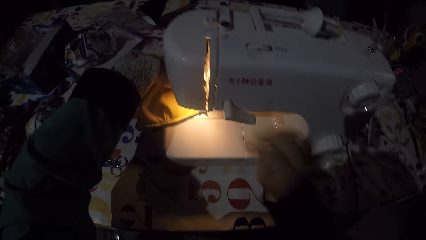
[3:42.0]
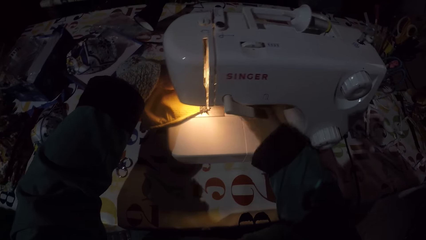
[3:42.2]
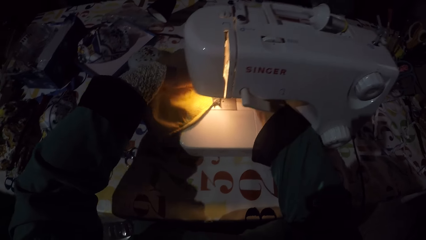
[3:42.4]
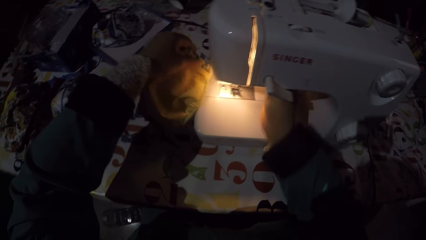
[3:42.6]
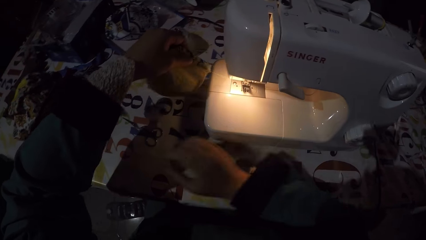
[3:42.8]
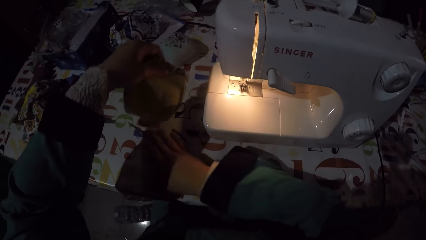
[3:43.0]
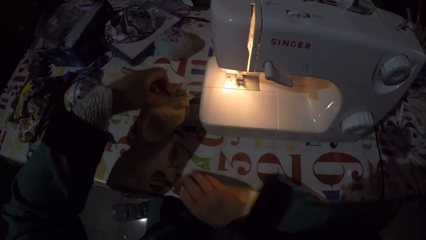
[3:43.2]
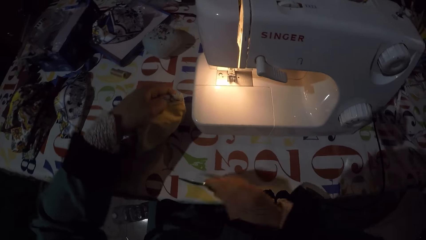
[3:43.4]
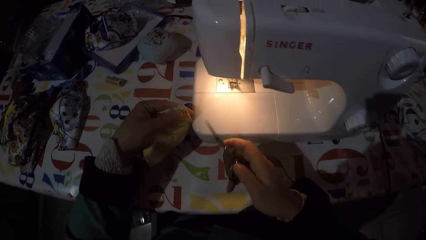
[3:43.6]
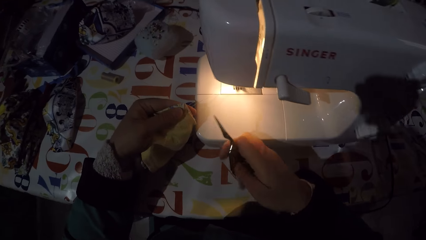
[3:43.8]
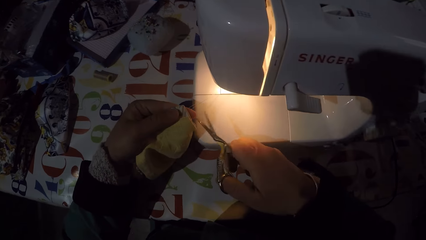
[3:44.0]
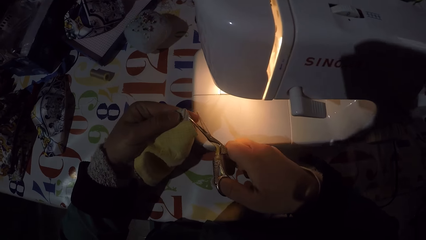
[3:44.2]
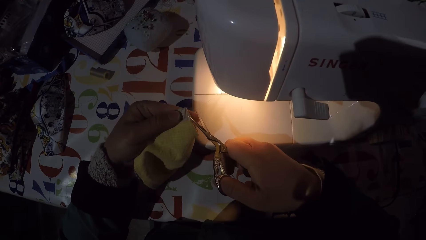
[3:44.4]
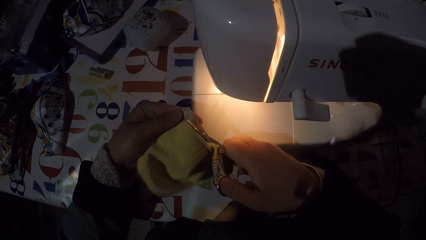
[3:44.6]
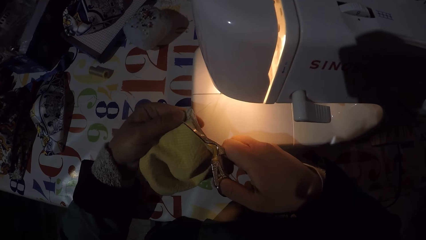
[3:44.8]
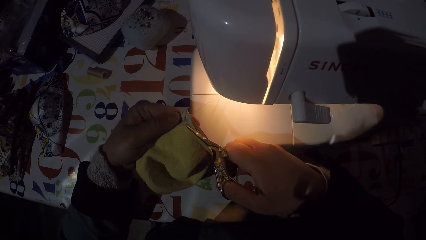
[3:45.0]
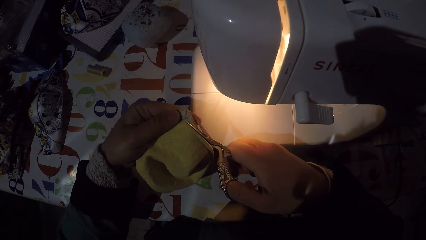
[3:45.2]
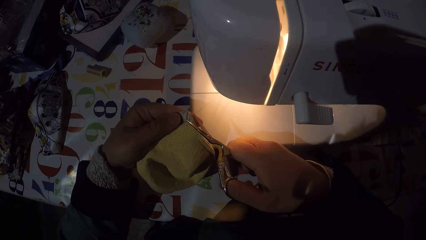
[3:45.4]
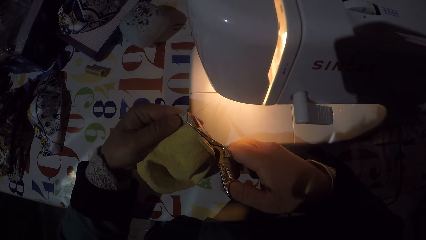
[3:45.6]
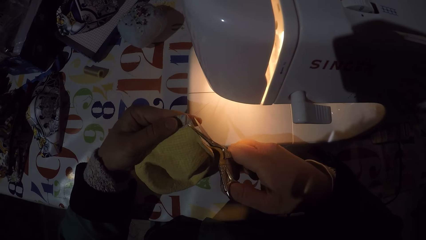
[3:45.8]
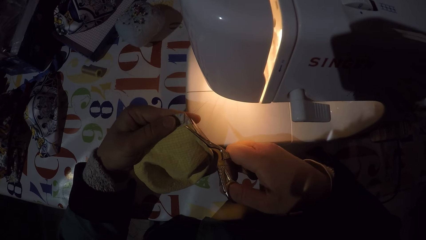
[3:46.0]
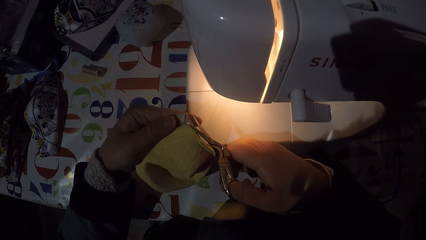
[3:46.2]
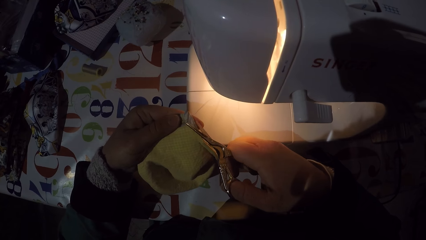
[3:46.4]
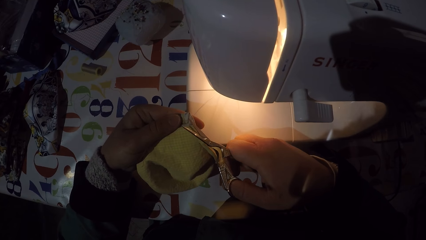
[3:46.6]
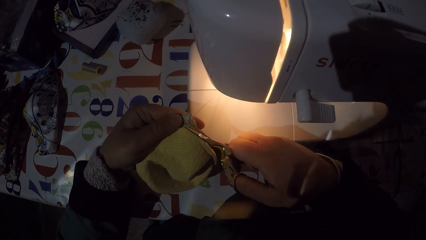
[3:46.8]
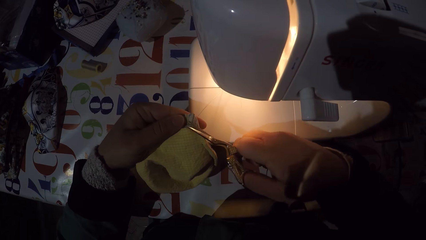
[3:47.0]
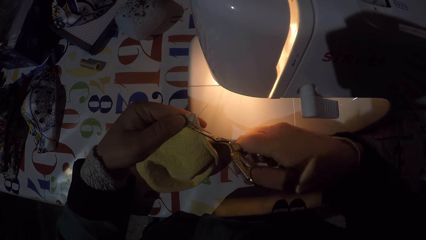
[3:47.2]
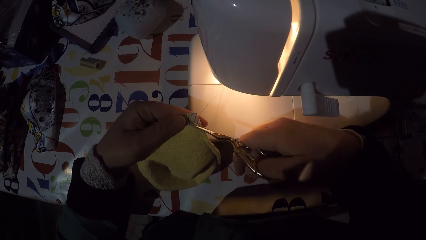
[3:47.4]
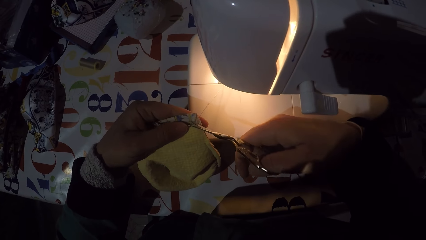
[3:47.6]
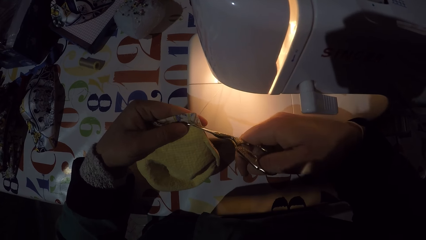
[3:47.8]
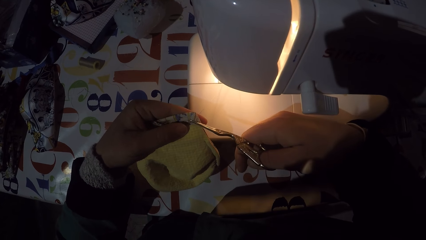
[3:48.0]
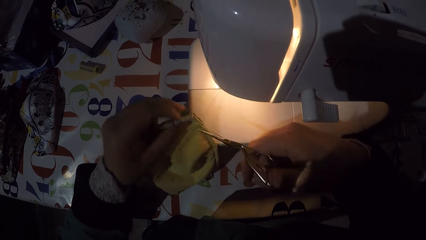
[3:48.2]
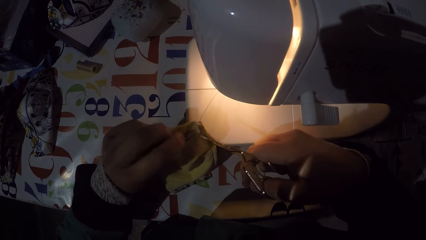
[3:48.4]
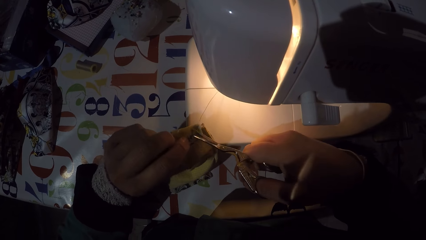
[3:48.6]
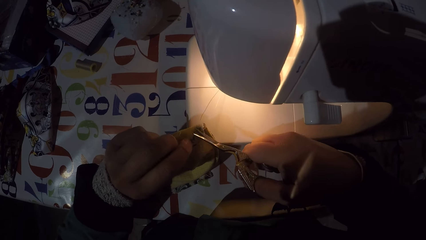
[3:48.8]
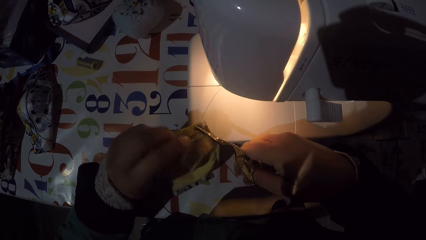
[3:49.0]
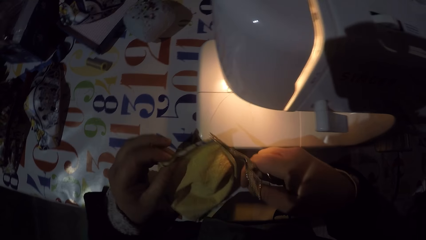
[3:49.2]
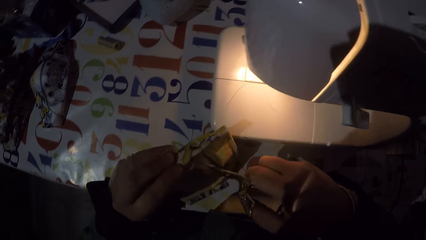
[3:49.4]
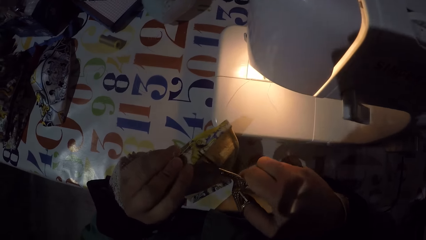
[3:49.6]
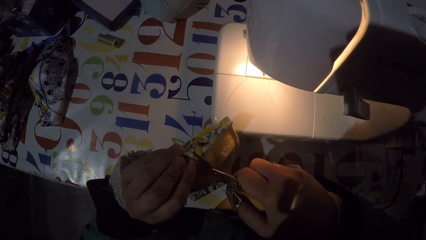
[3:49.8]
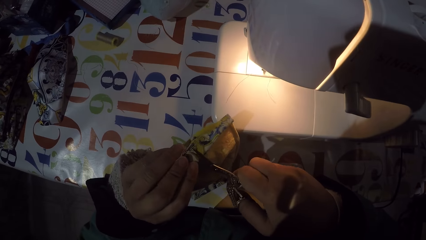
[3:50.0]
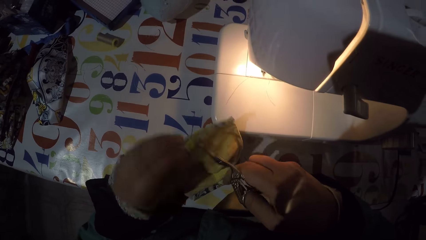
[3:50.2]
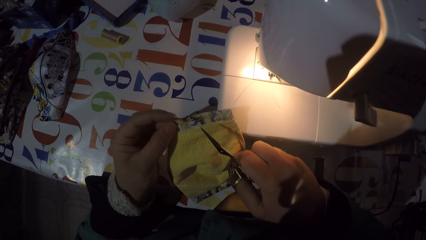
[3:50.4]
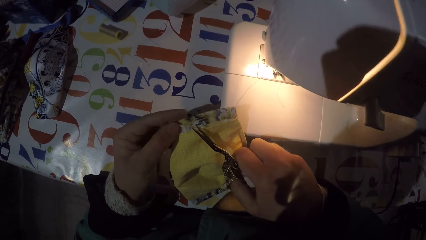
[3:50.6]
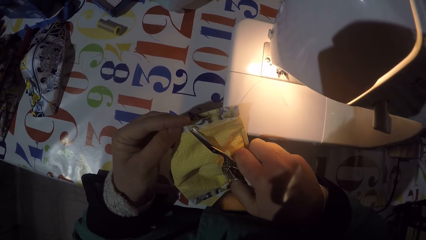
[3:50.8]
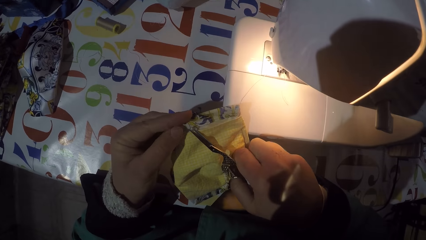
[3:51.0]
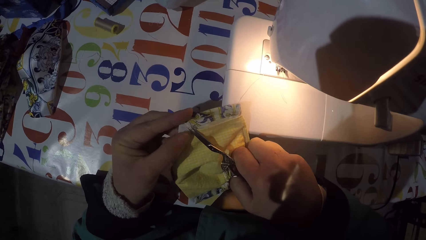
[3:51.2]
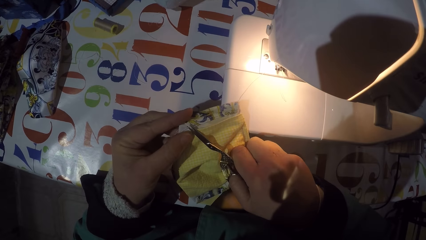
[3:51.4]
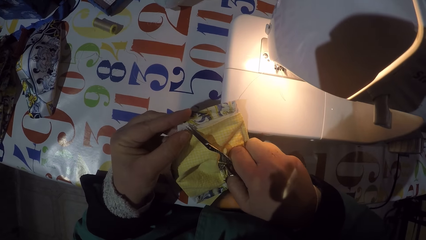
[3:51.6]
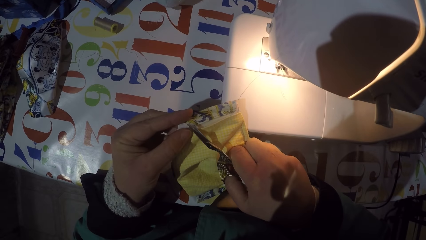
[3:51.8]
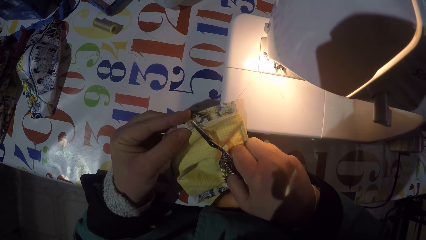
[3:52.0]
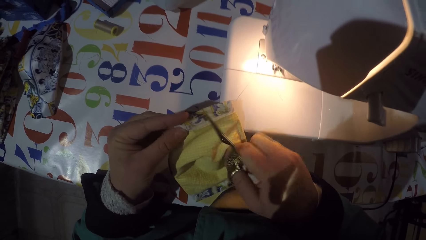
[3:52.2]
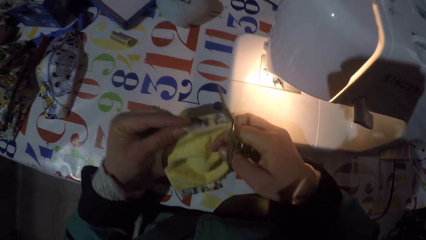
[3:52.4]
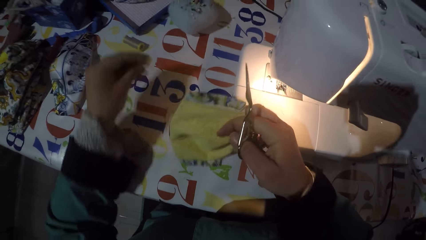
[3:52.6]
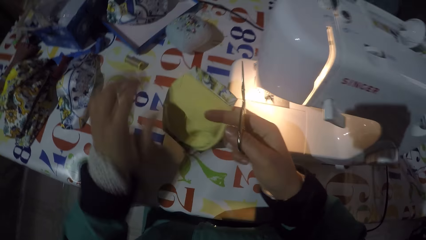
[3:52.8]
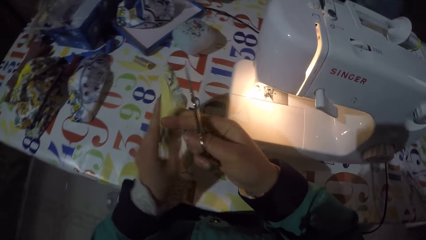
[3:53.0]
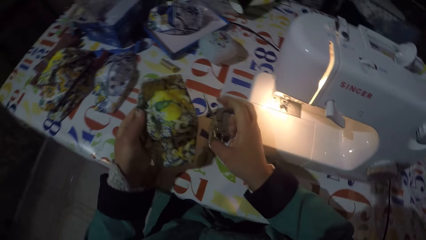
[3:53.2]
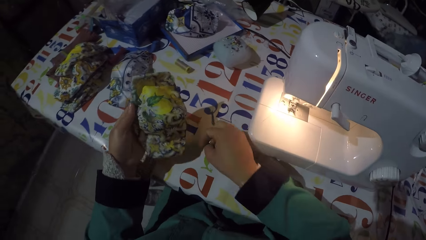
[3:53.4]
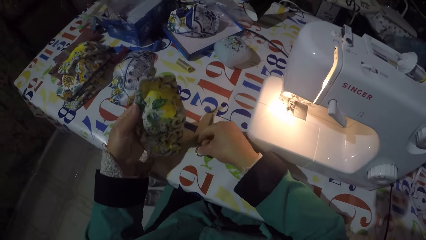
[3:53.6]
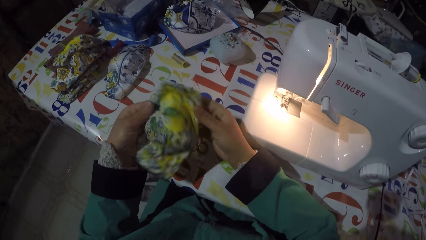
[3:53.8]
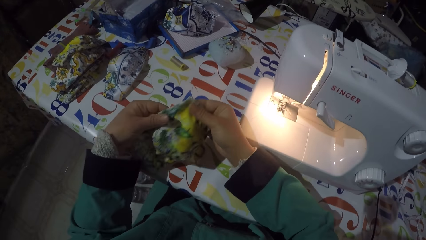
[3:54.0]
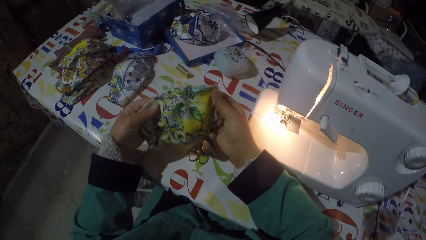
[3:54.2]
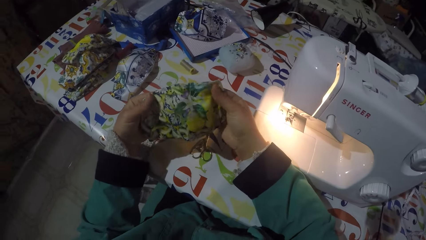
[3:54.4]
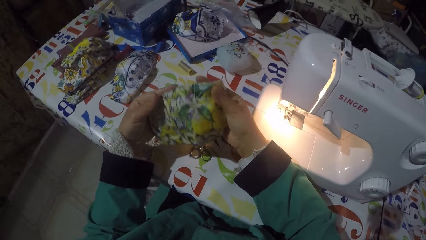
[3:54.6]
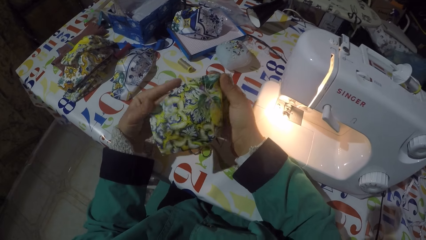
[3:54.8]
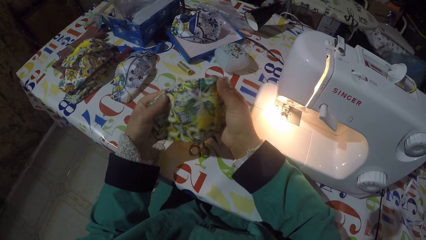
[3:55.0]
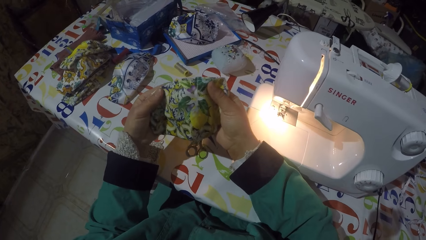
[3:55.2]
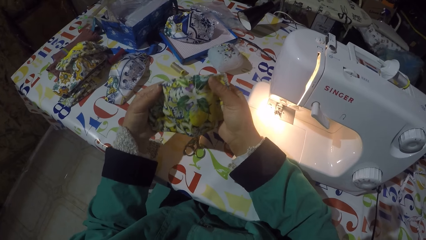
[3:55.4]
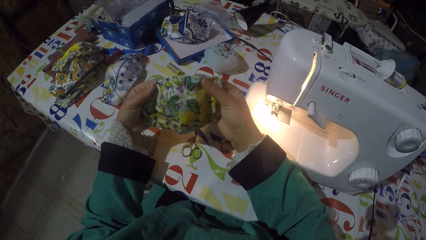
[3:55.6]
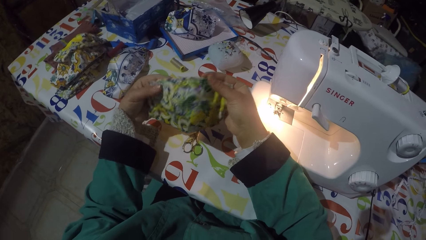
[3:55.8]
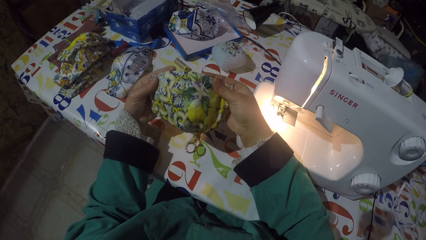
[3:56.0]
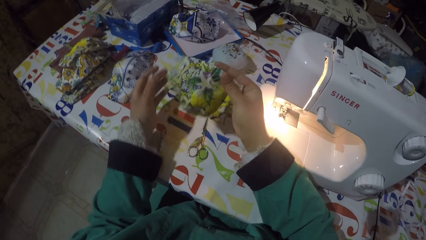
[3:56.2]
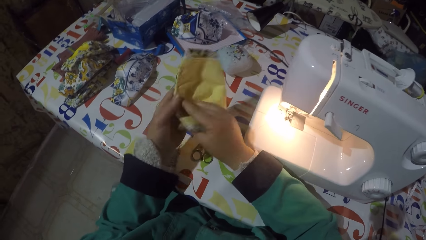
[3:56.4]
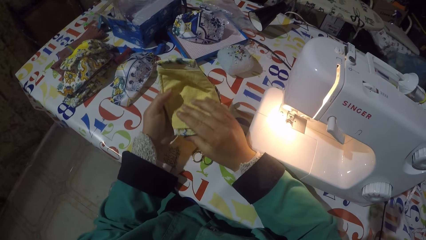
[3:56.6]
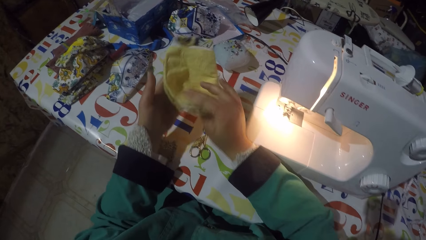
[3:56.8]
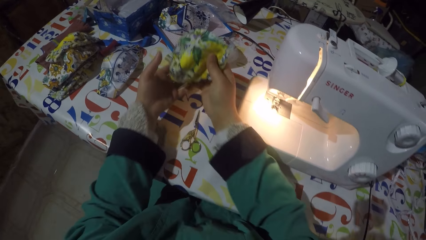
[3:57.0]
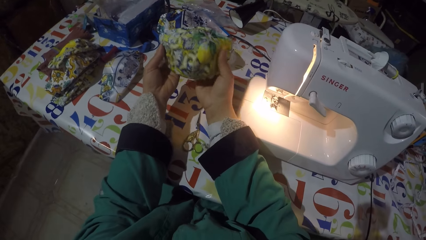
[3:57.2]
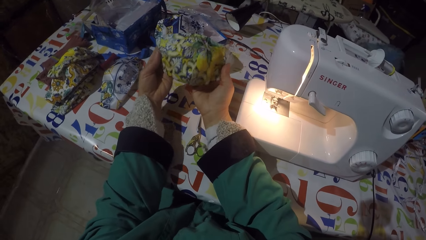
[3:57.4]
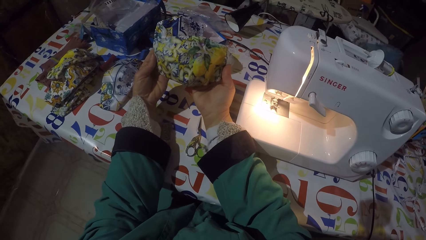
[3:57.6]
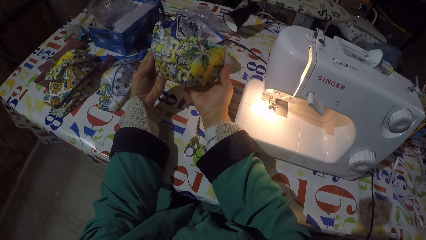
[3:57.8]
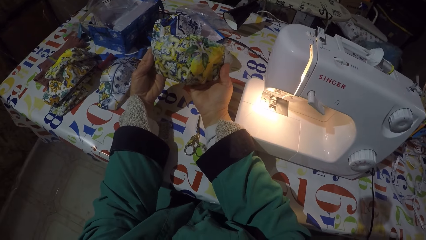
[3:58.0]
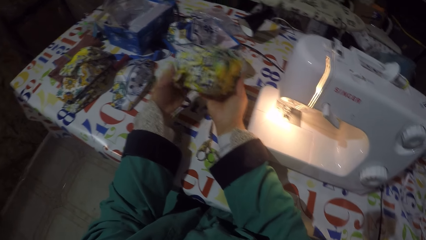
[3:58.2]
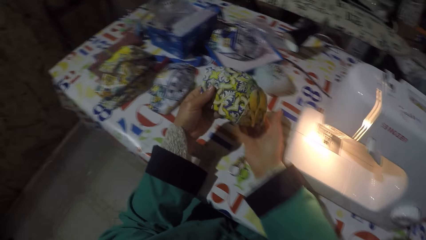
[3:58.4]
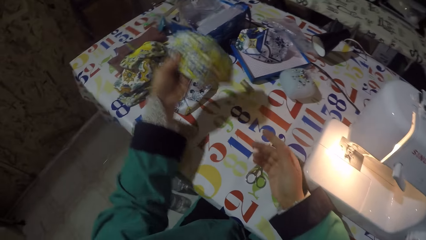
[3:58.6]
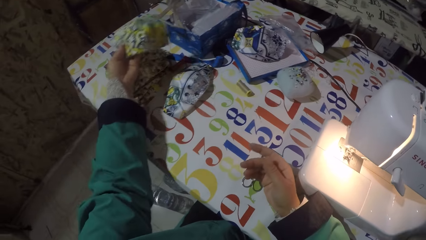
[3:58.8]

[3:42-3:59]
The camera wearer holds a piece of cloth. They take out a mask from the sewing machine. They take a pair of scissors from the table. They cut threads from the piece of cloth with the scissors. They throw a string. They hold the piece of cloth. They put the pair of scissors on the table. They hold the piece of cloth. They look at the mask.
